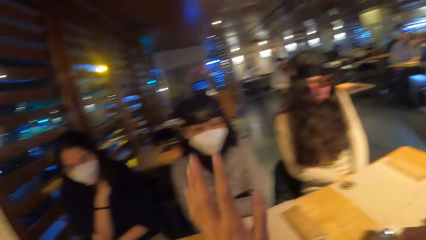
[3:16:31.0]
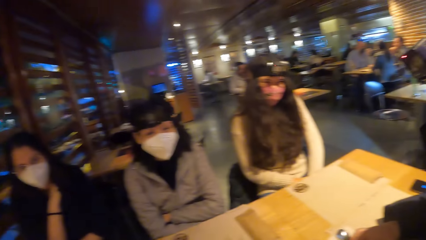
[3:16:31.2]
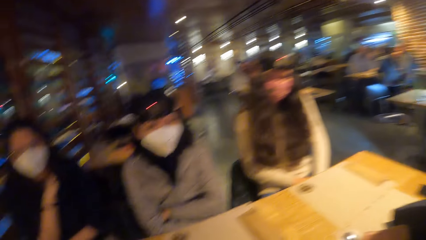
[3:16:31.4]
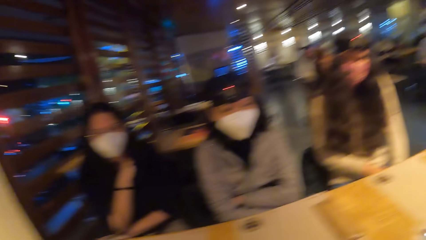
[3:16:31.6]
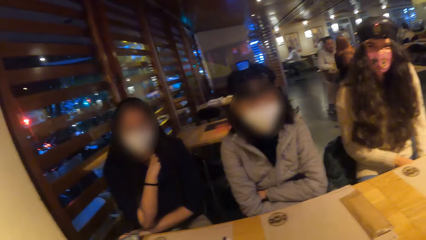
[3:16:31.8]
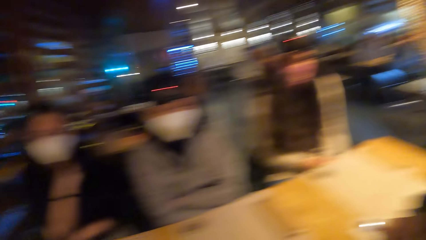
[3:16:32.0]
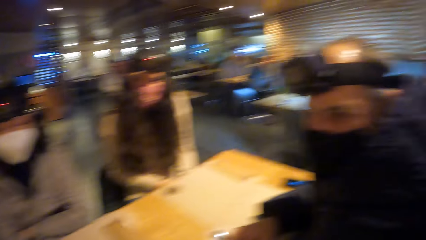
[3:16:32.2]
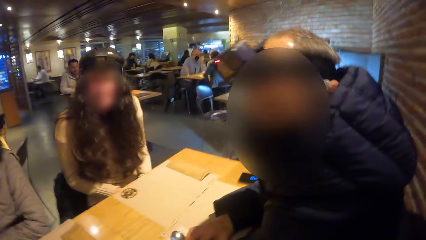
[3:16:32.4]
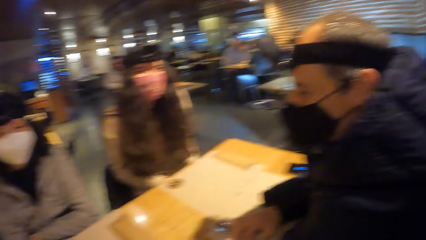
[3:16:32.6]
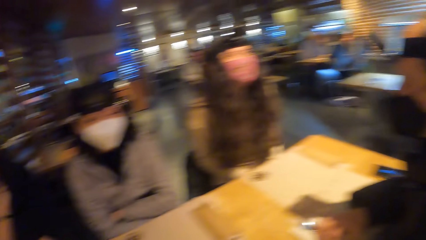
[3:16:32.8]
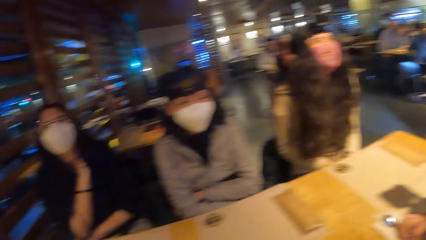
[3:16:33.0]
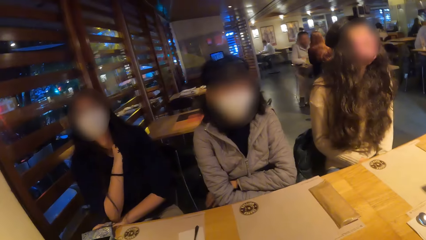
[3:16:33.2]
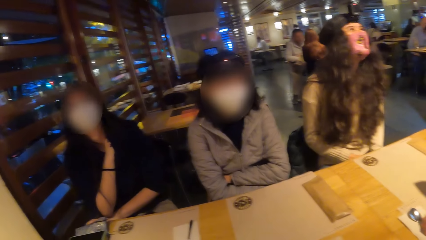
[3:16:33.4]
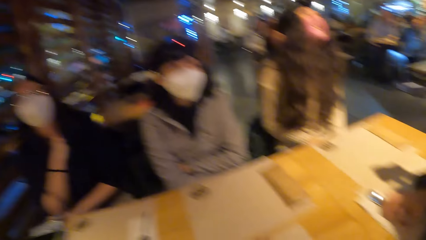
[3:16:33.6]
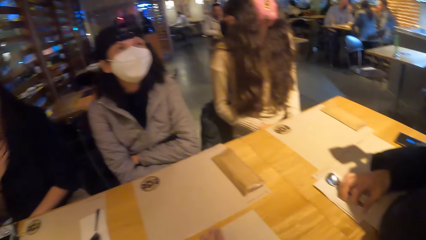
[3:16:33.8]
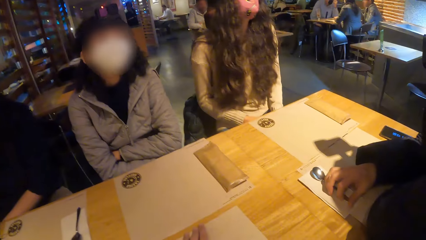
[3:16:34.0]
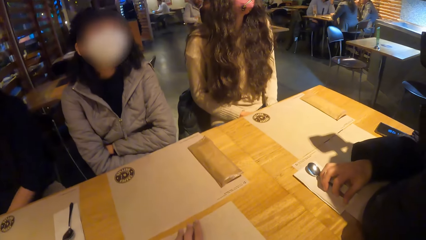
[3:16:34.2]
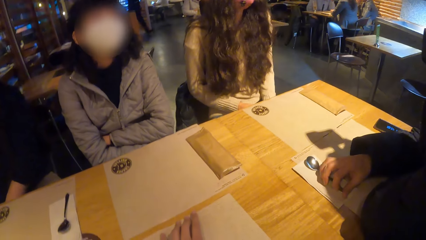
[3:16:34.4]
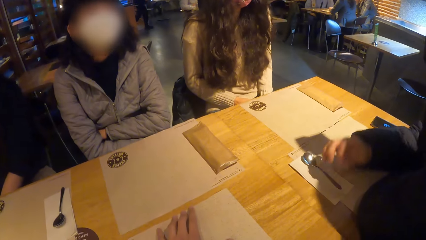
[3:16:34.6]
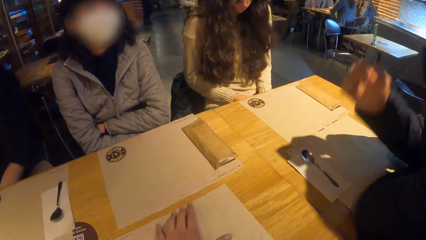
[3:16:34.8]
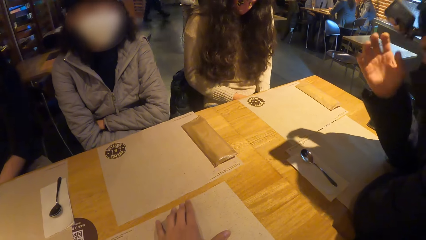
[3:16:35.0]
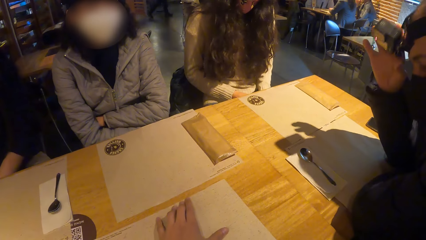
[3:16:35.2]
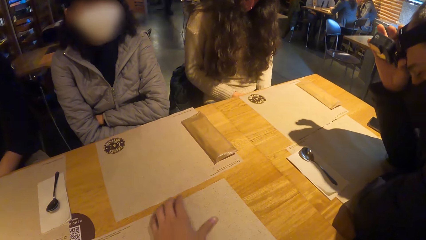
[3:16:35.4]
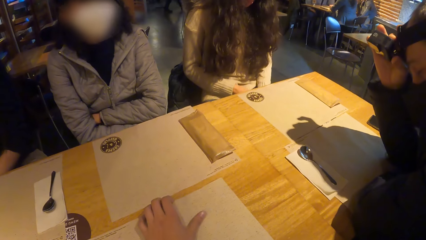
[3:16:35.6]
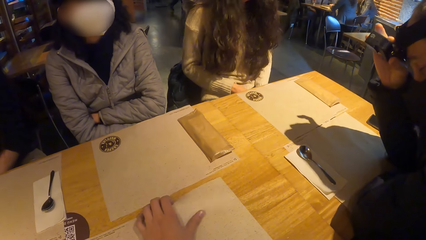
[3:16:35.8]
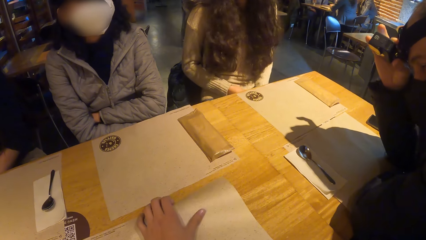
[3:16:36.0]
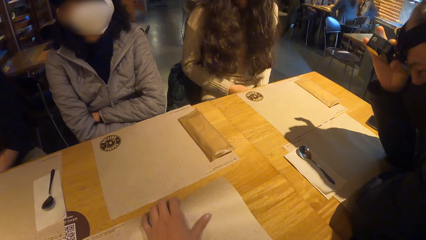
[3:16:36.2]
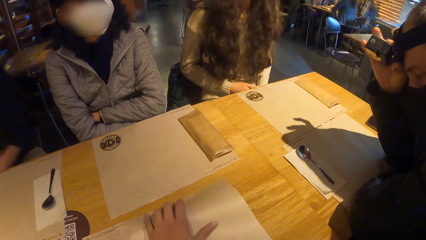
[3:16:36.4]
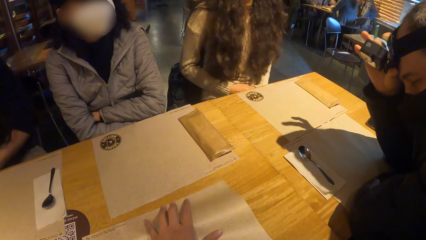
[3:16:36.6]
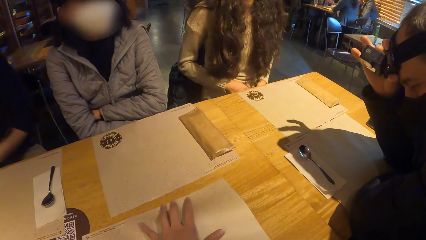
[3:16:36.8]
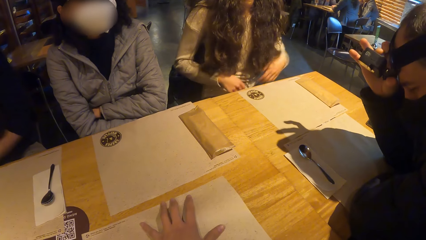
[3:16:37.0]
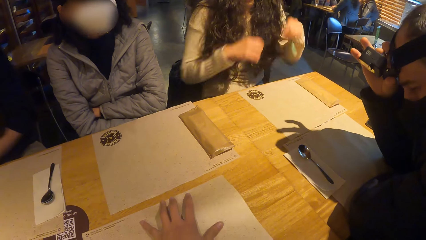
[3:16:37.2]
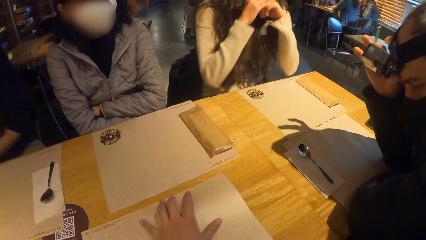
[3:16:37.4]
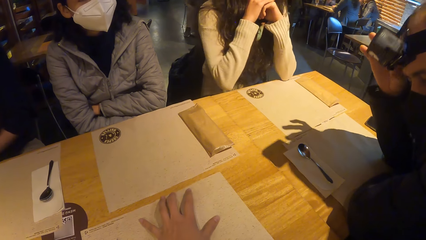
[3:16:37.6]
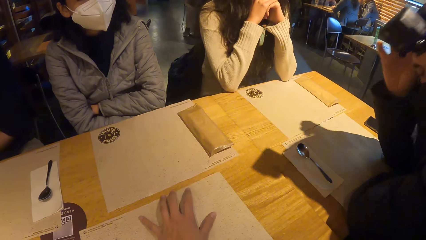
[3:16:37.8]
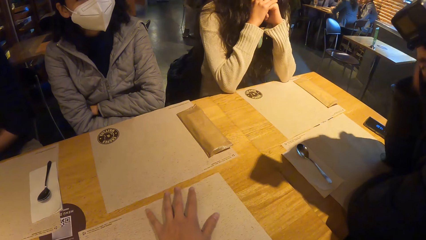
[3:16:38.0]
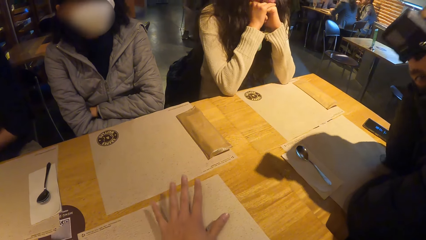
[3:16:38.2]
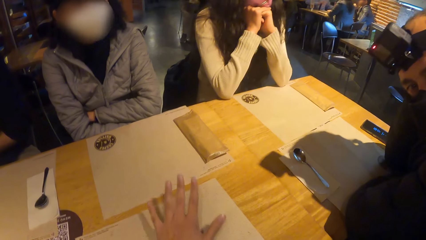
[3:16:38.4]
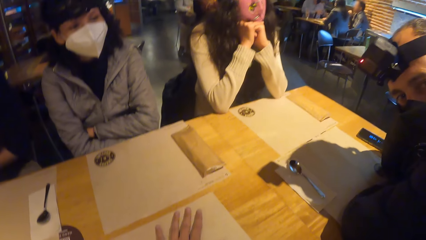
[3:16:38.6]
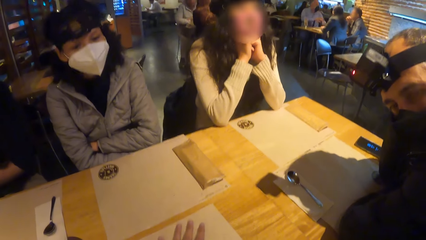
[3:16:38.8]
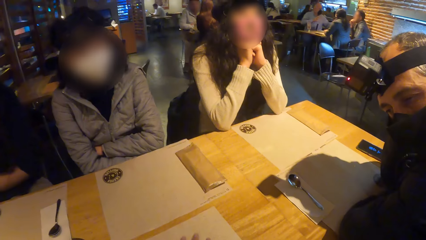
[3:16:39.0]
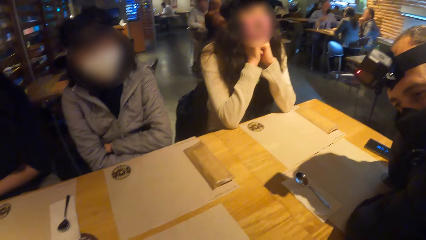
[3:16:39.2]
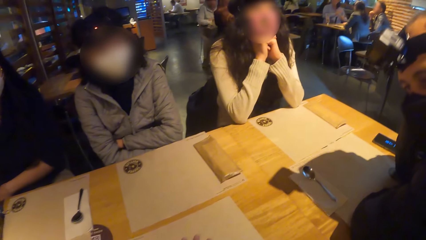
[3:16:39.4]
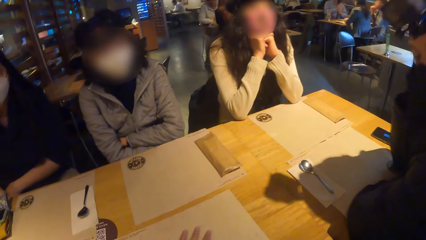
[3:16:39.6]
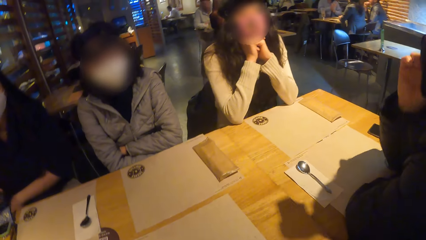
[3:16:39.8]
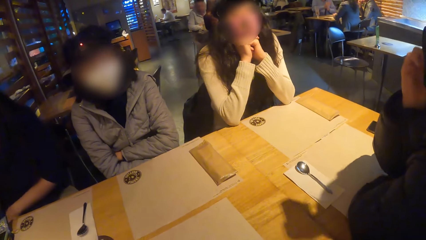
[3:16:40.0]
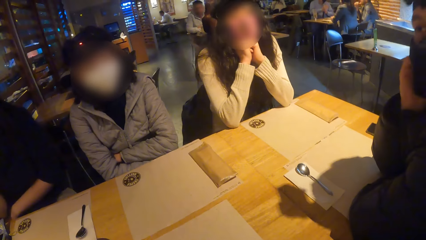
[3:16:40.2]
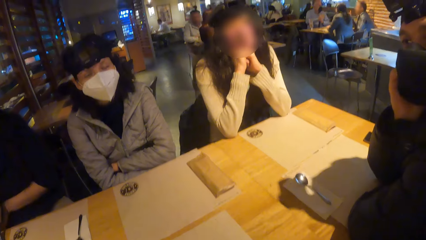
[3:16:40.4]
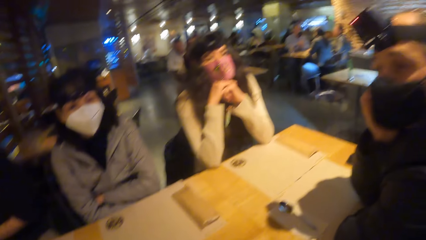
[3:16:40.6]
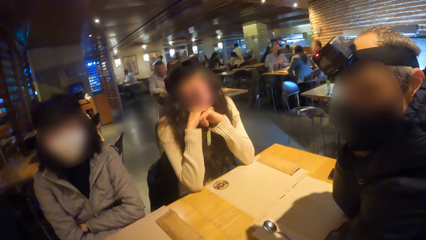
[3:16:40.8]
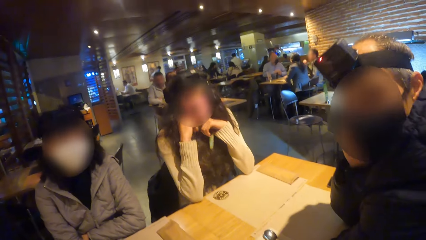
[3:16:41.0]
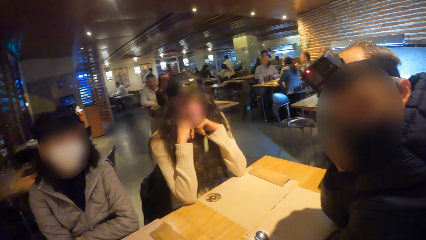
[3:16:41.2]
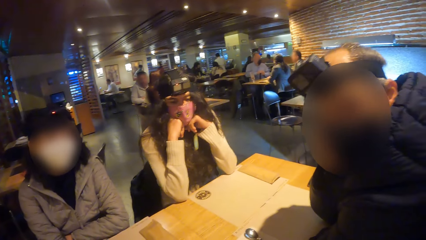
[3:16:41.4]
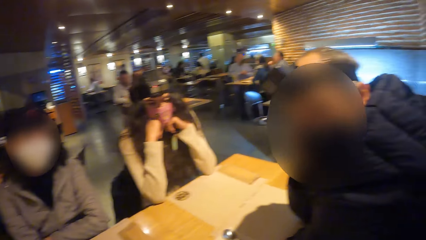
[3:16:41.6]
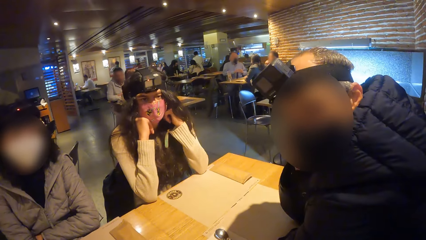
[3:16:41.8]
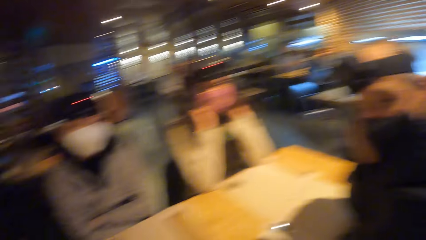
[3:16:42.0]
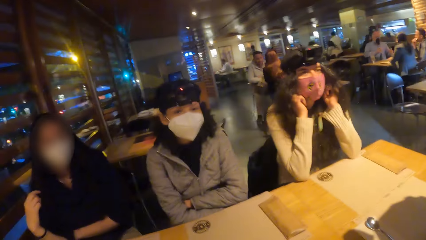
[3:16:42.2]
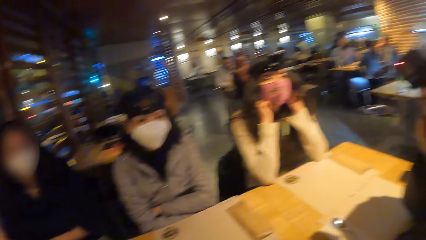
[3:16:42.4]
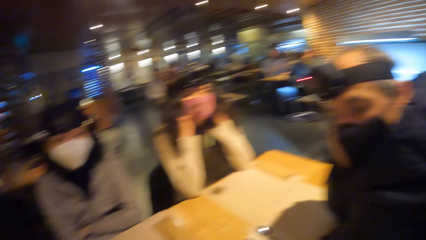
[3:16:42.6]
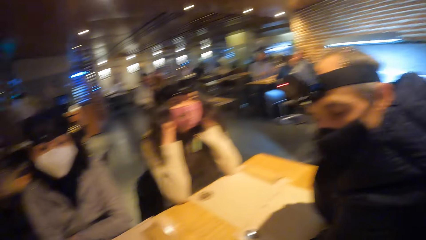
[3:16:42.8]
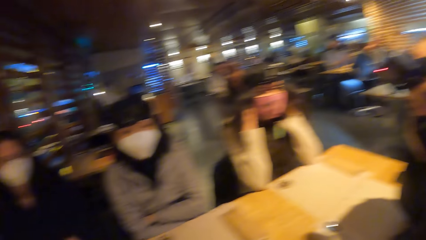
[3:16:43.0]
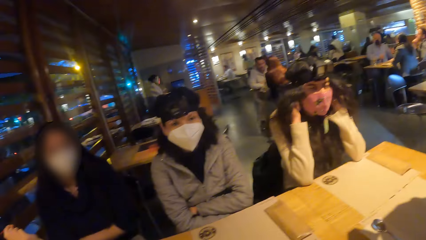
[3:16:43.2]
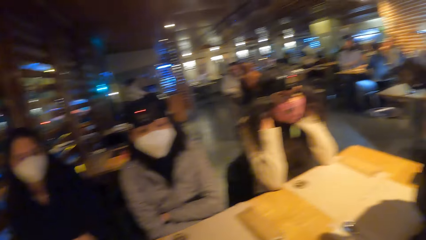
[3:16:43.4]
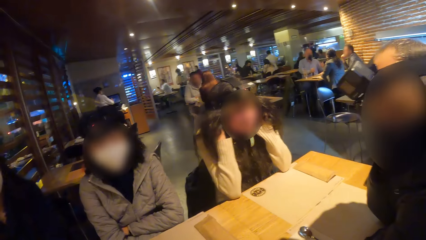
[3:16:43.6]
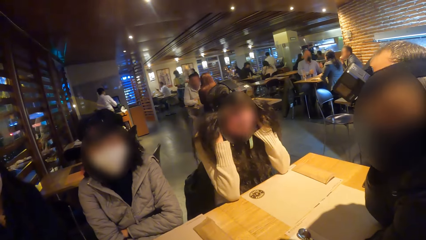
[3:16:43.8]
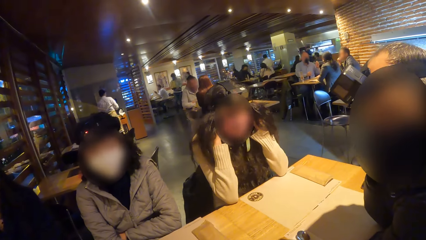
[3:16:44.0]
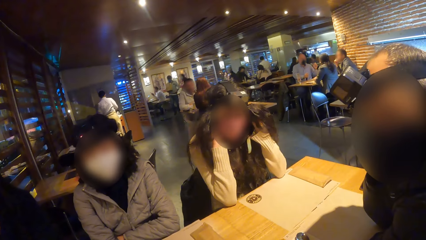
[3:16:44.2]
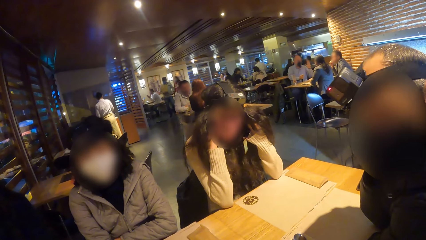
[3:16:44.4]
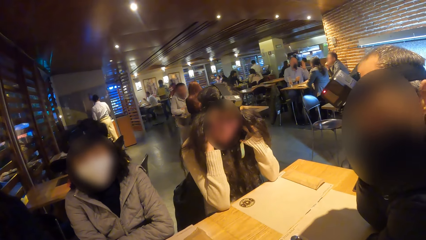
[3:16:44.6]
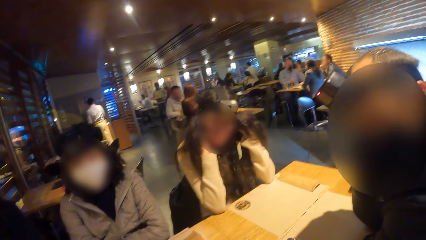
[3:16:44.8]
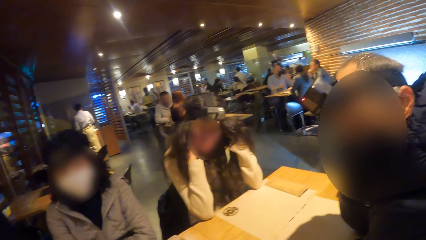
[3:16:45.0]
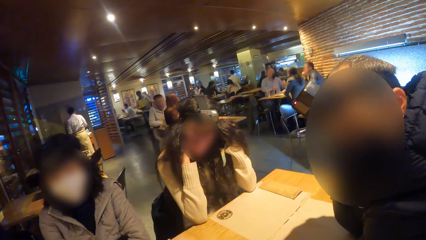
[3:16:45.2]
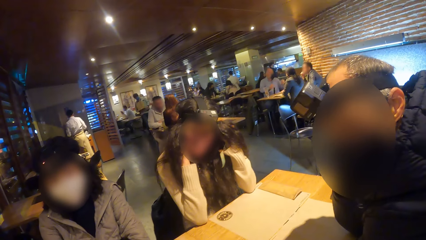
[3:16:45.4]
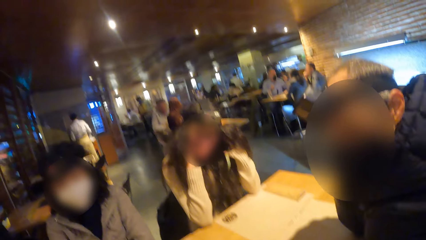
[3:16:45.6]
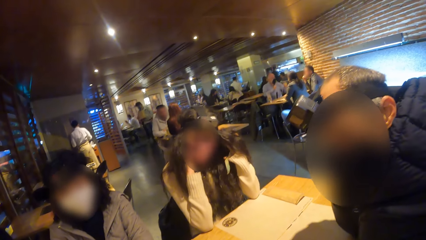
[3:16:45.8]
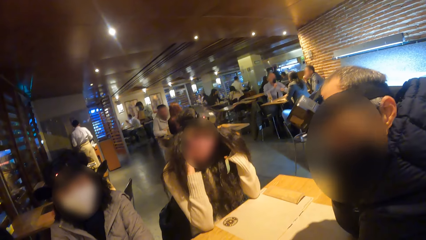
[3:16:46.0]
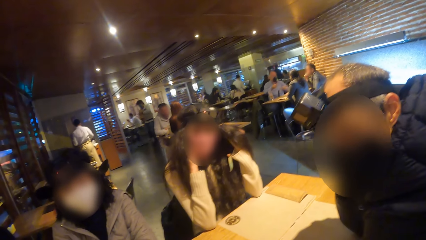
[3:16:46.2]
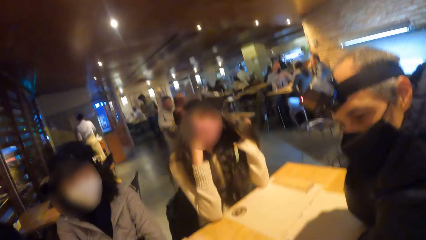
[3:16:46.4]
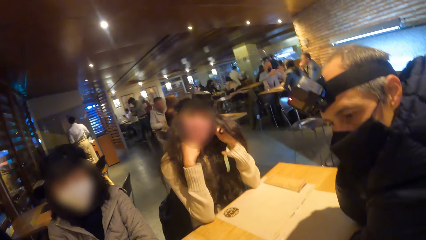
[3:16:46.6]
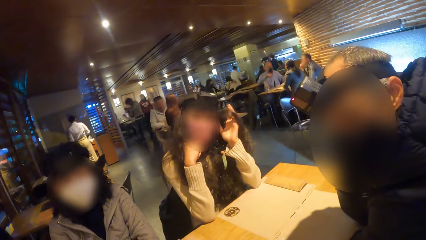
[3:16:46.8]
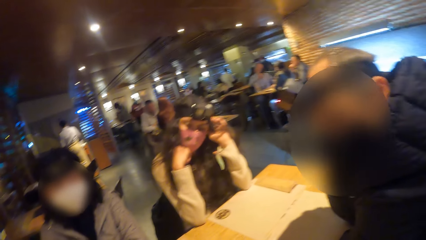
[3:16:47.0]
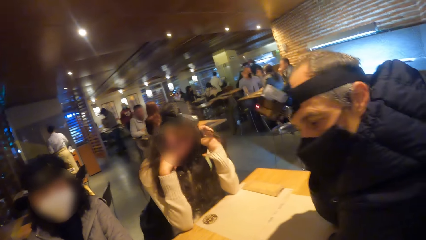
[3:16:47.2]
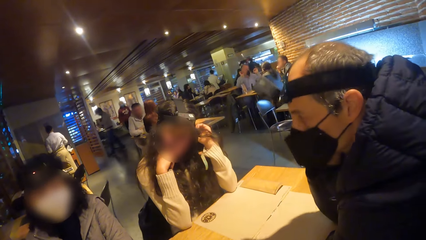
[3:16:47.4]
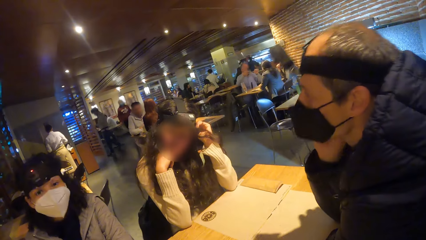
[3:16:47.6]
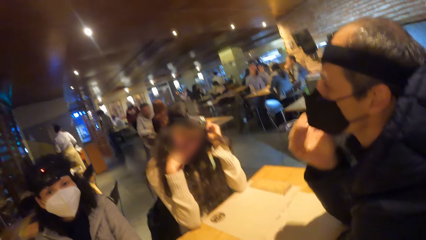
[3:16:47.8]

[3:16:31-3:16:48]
The camera wearer raises the hand. They look around. The man adjusts the camera on his head with his right hand. The camera wearer touches the table mat. They look around.
